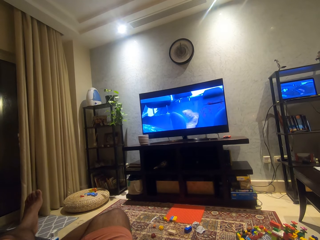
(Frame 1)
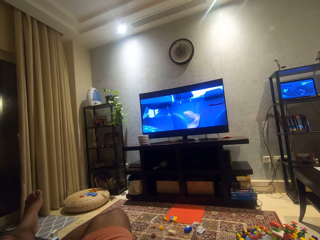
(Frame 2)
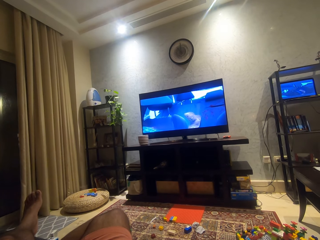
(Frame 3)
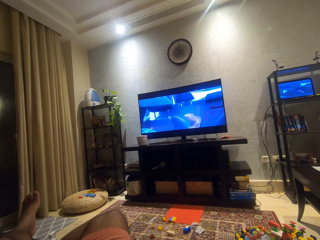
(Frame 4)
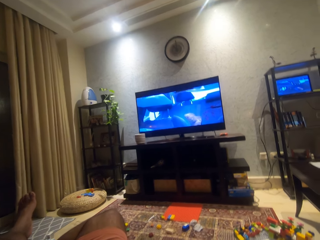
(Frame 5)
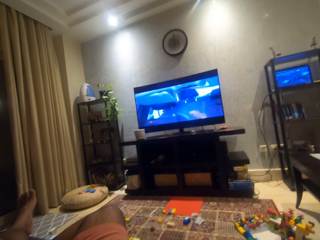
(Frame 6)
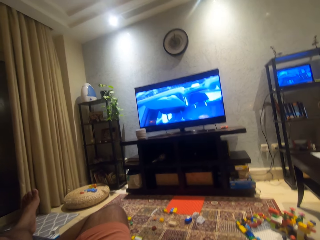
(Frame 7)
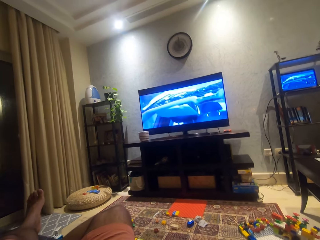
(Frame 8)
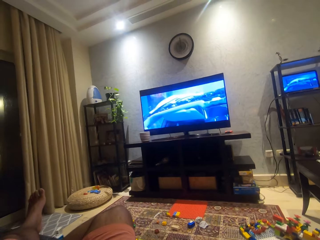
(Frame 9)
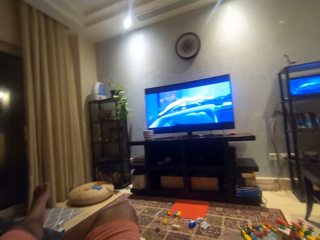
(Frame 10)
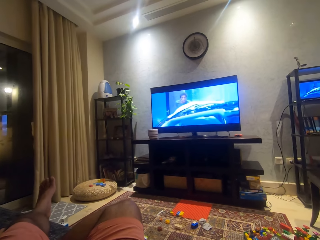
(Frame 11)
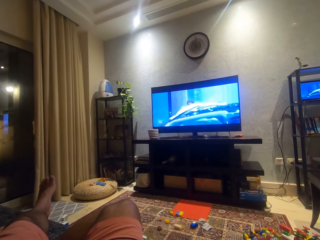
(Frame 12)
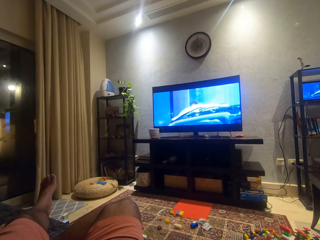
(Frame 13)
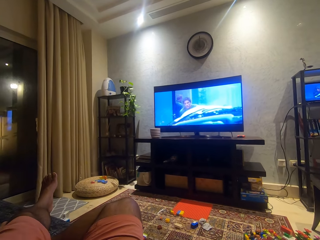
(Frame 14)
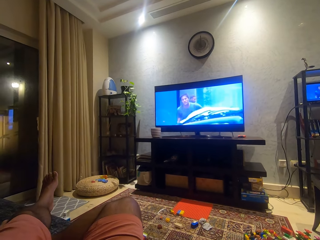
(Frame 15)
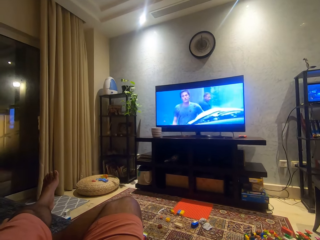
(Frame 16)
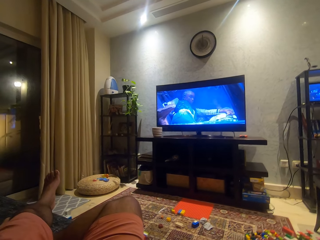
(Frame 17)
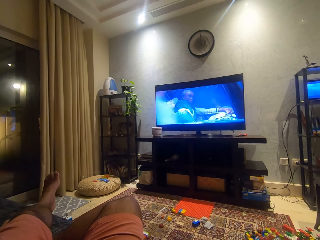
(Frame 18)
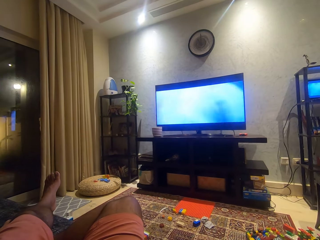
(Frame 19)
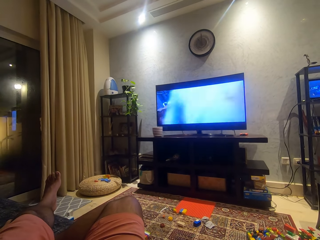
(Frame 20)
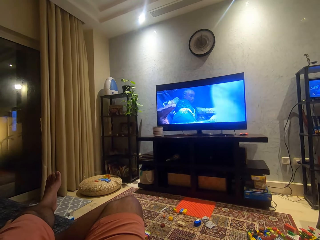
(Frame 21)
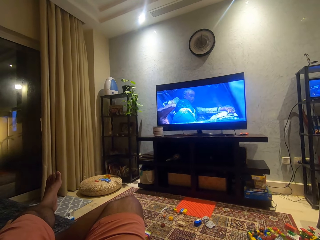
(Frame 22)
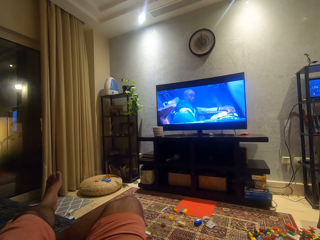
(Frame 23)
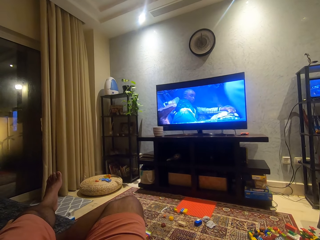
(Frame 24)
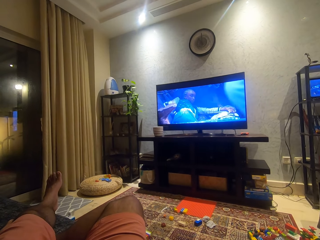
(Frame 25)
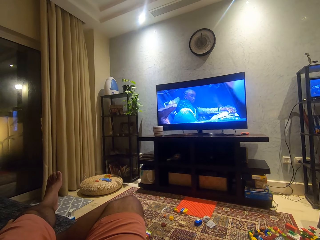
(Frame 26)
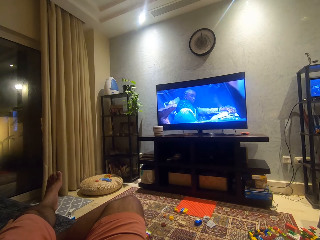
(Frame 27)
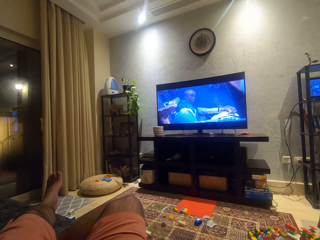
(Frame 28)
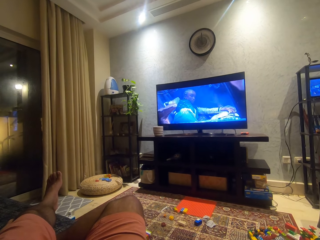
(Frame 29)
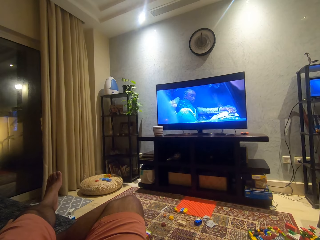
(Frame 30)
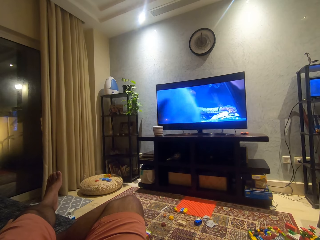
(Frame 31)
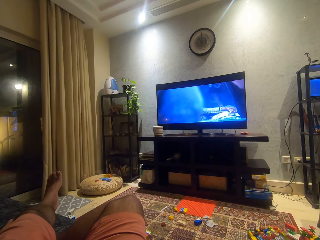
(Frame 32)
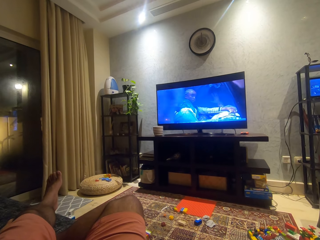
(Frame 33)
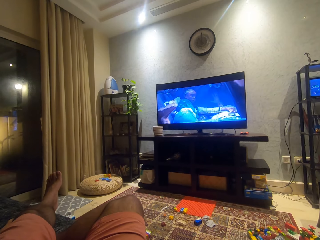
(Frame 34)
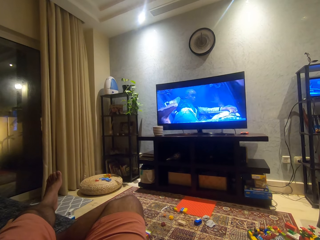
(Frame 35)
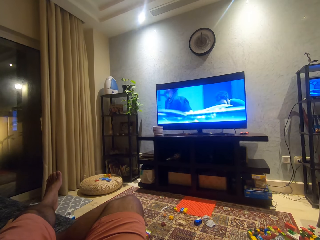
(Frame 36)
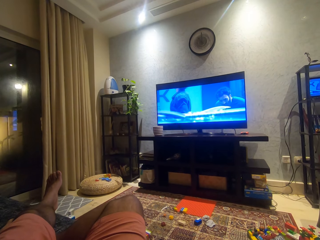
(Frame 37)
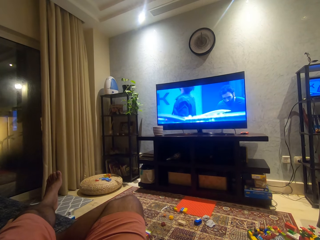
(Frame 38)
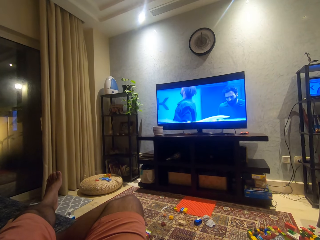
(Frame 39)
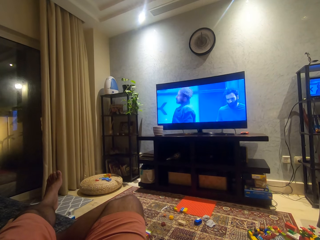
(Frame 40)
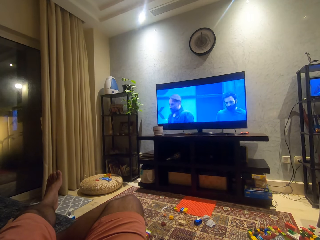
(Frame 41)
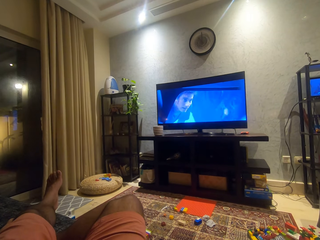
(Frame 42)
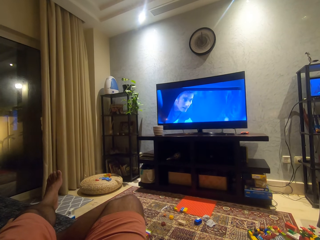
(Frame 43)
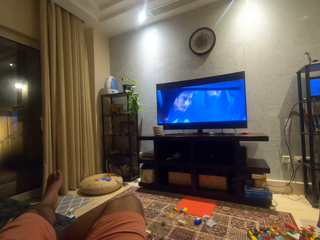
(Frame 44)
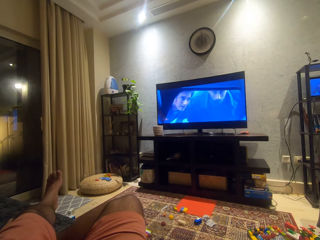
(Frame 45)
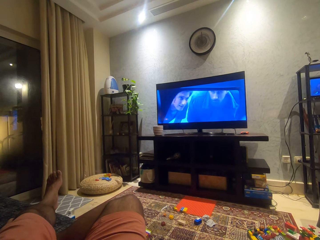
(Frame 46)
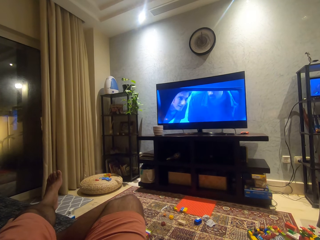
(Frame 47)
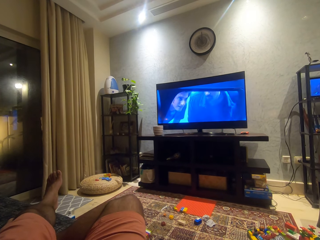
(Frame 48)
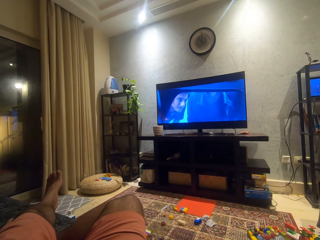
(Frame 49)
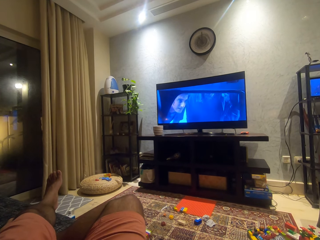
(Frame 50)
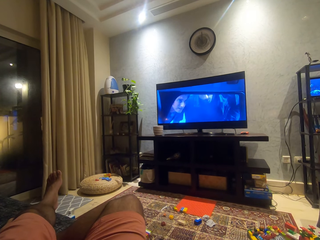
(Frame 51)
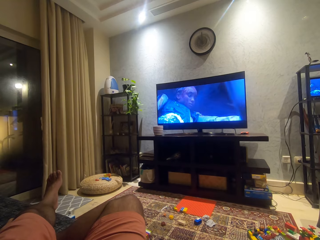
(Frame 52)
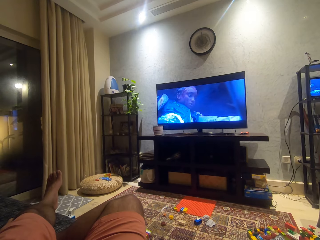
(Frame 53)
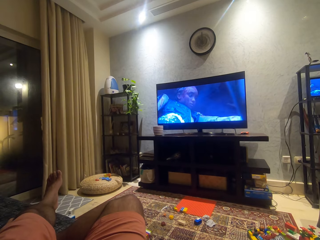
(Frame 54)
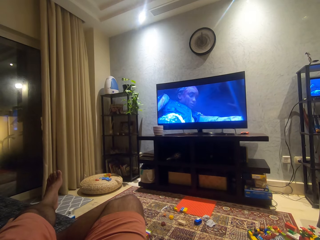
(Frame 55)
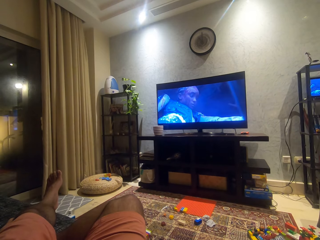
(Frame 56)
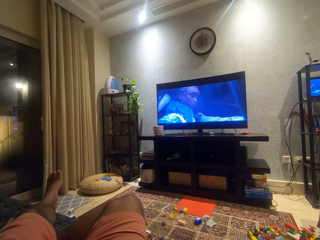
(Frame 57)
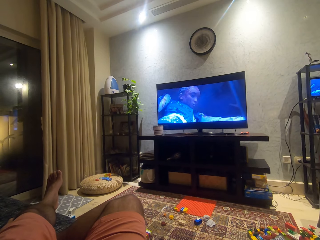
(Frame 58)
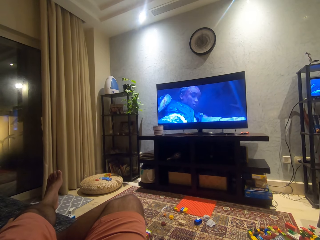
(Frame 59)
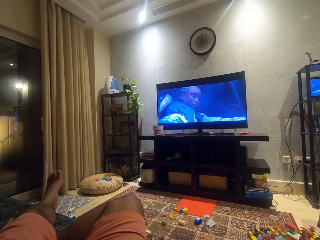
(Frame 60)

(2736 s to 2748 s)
The camera wearer moves a bit.

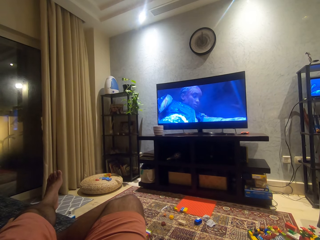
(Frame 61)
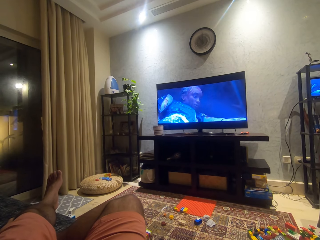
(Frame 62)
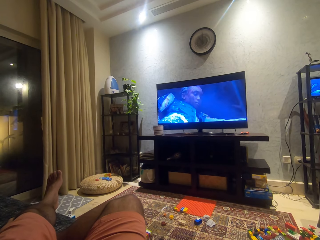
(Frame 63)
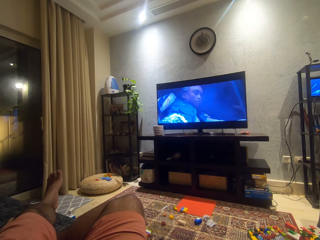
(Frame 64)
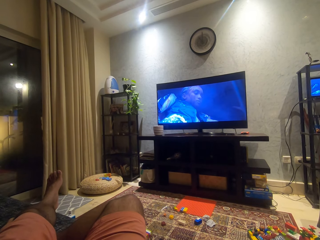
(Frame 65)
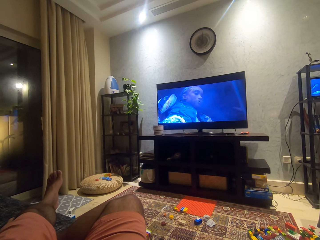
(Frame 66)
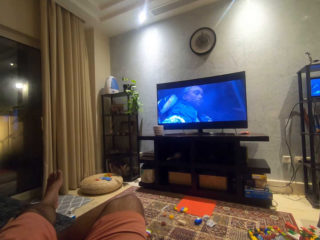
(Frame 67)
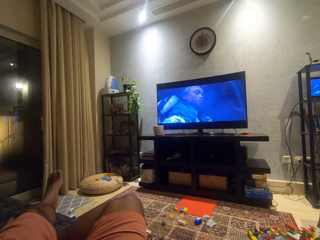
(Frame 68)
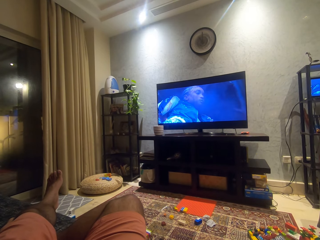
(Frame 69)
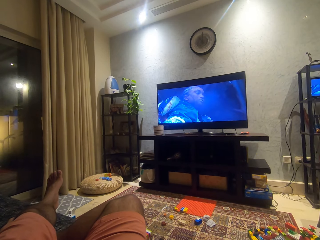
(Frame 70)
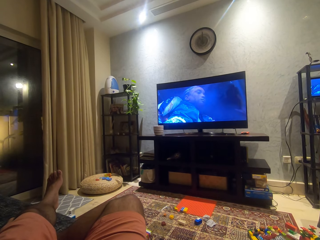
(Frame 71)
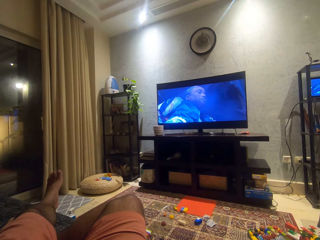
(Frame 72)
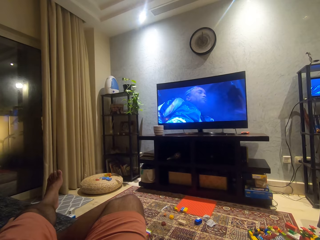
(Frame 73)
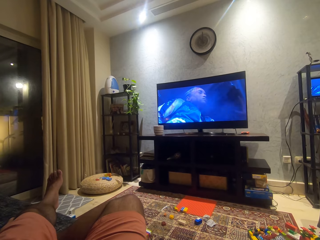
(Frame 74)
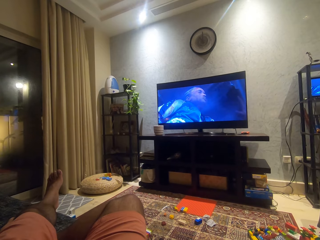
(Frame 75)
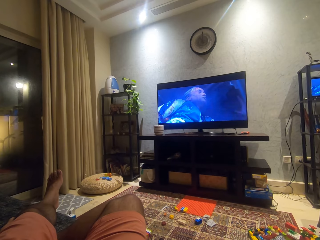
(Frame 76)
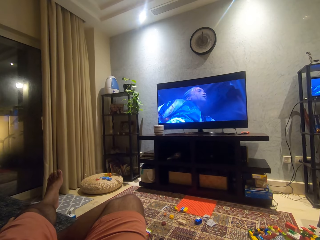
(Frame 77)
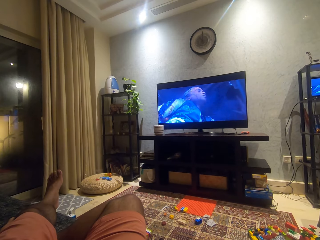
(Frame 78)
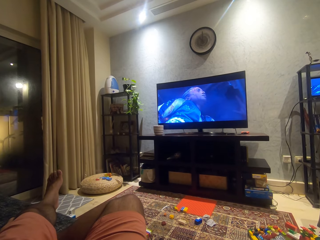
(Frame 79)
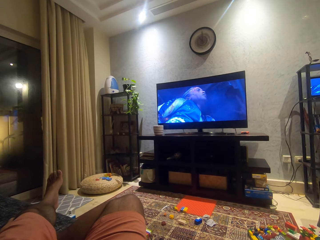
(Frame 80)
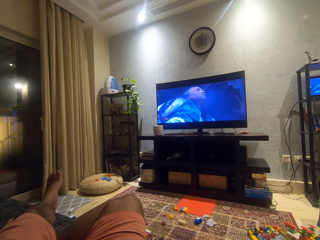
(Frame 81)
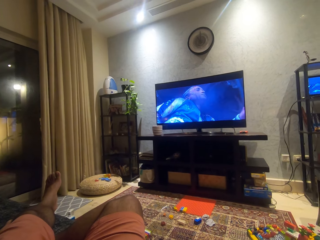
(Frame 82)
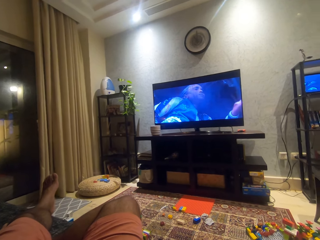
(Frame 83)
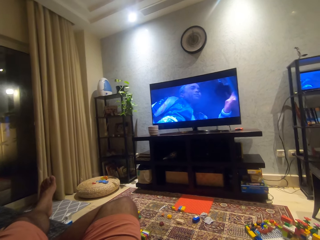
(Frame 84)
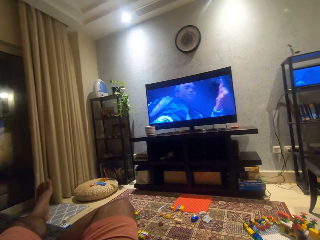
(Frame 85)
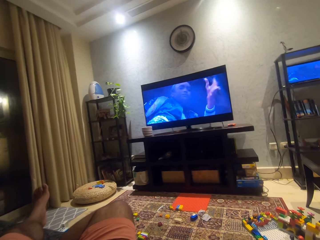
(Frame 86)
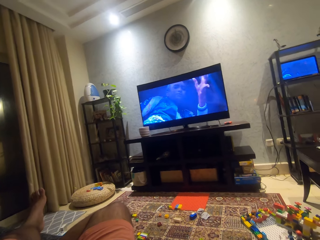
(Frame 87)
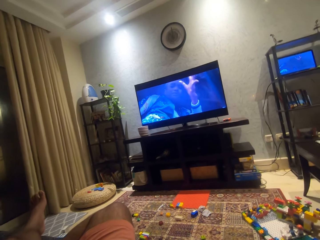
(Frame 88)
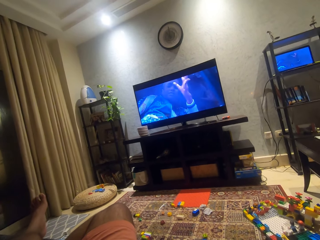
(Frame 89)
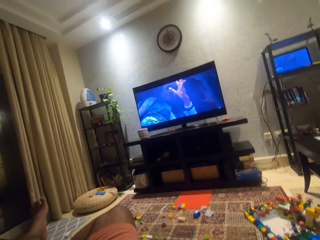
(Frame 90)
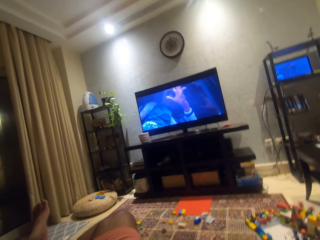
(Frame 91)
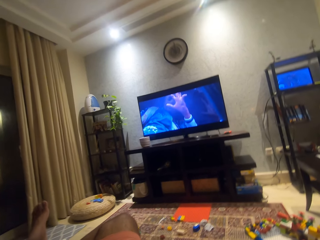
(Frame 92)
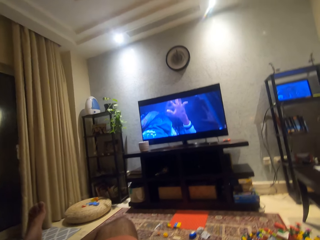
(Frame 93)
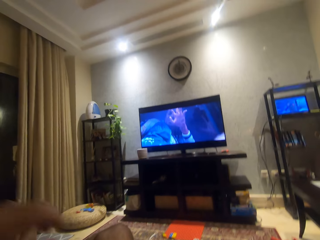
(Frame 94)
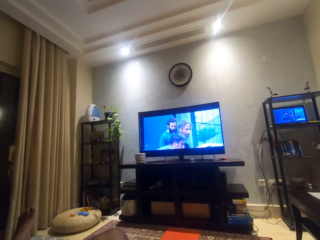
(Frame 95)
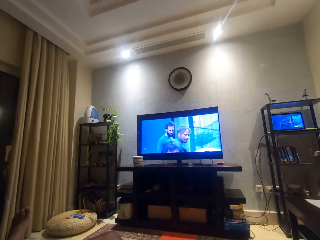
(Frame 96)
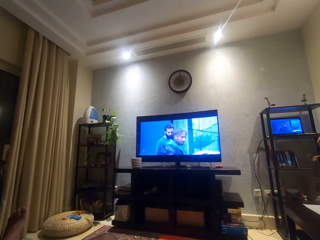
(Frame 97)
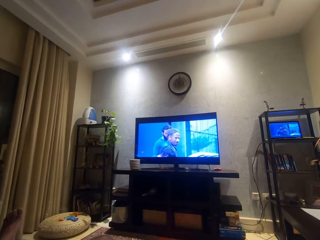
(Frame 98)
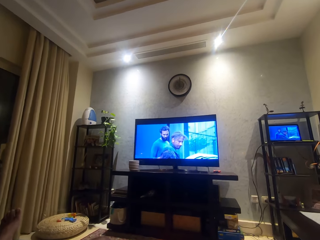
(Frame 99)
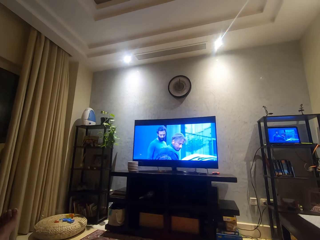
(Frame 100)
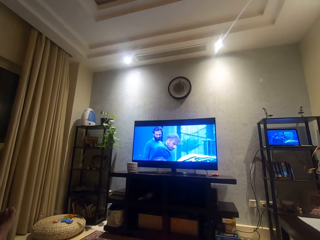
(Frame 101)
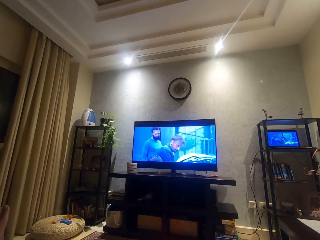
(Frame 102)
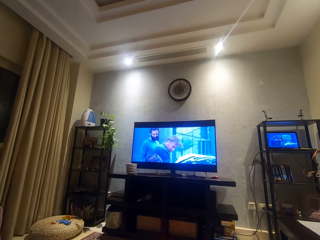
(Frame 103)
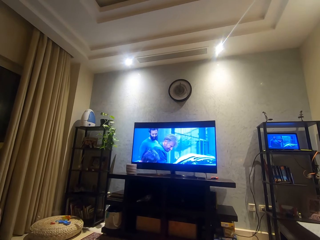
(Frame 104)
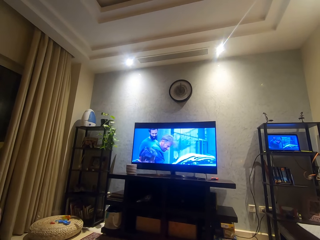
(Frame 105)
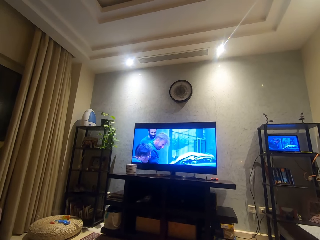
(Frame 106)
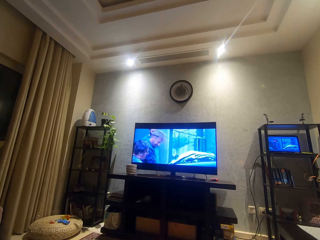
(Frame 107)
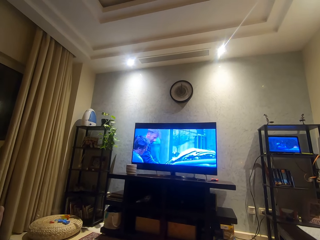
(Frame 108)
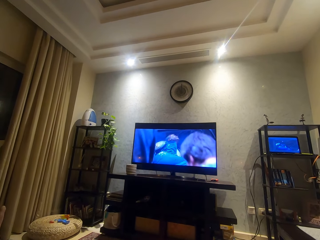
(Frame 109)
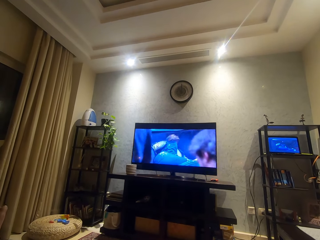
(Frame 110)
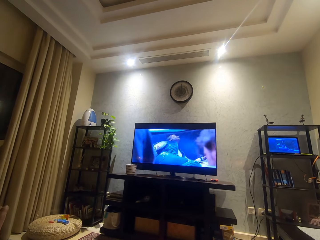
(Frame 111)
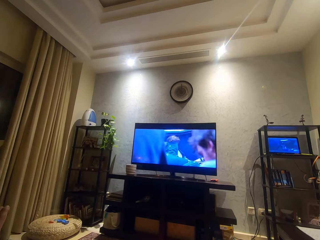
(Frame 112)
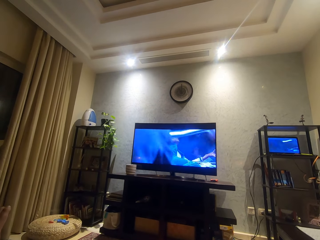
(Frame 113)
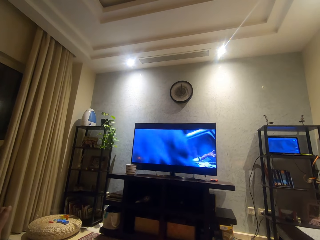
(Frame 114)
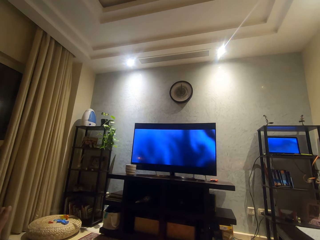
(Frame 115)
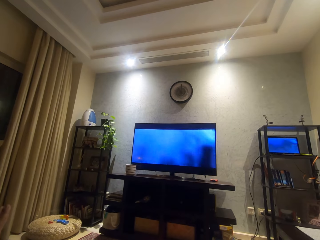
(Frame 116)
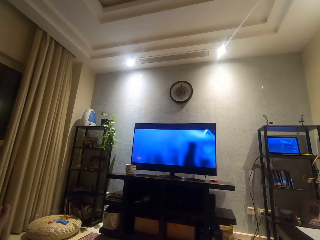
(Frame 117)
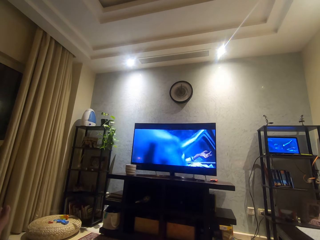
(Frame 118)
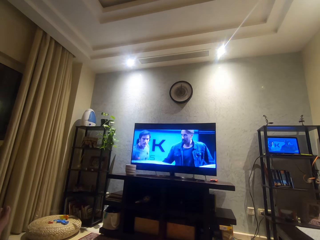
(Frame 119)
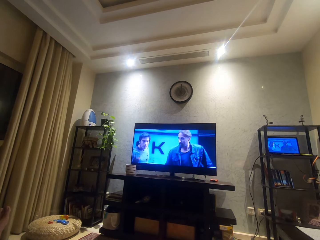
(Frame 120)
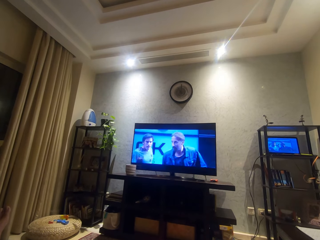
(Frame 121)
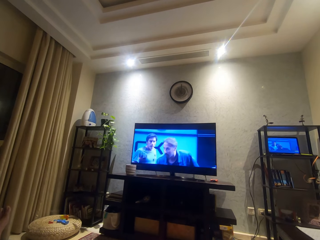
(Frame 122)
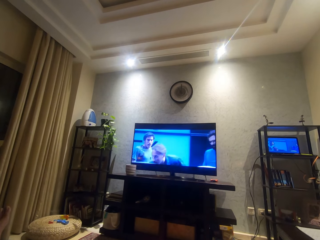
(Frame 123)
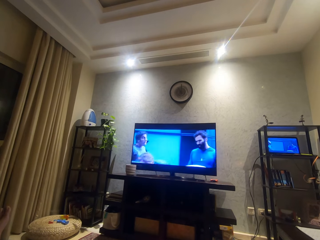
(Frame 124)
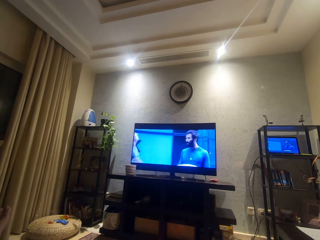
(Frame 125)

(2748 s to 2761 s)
The camera wearer looks around.
